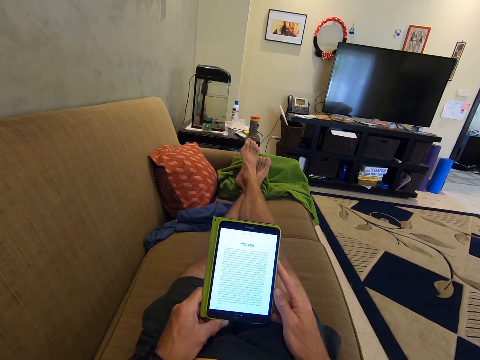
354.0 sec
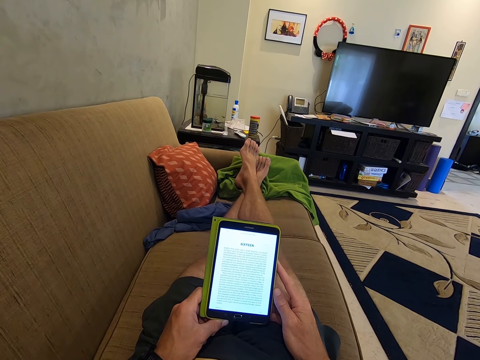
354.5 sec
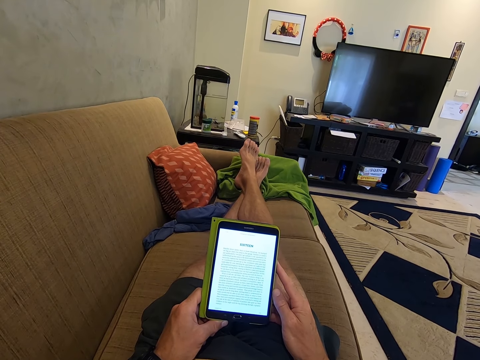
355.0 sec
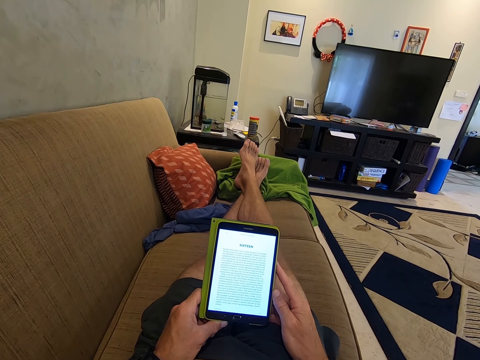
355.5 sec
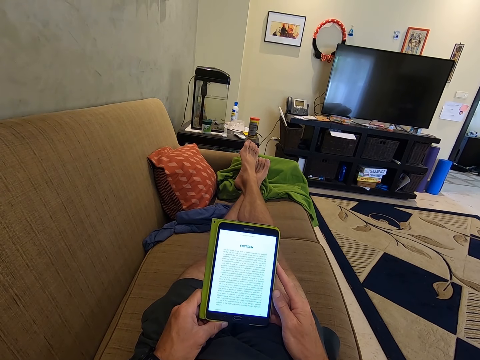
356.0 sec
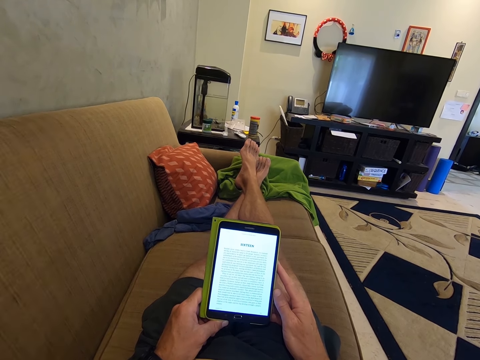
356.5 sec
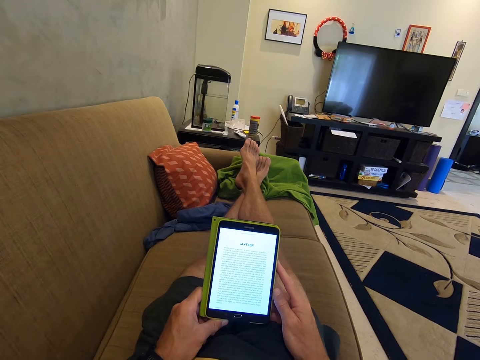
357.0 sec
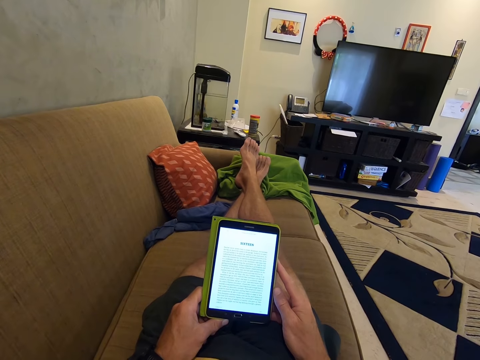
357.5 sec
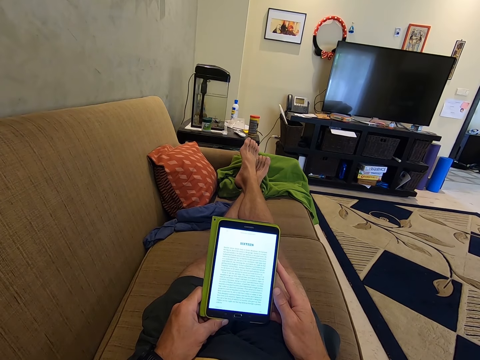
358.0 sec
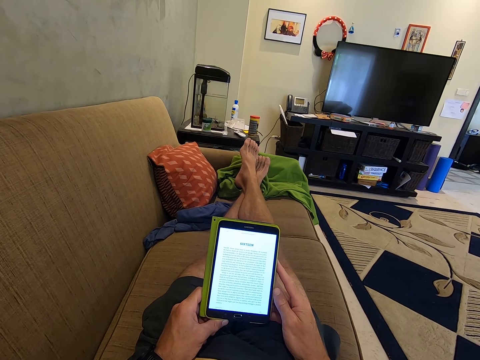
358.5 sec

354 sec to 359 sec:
The camera wearer looks at the phone.

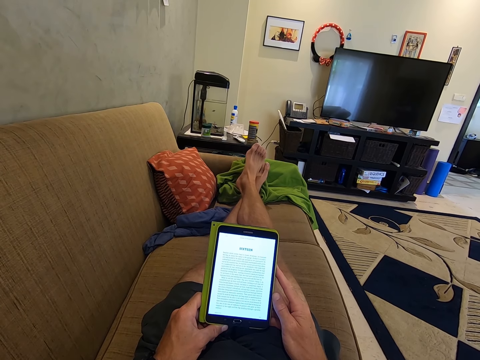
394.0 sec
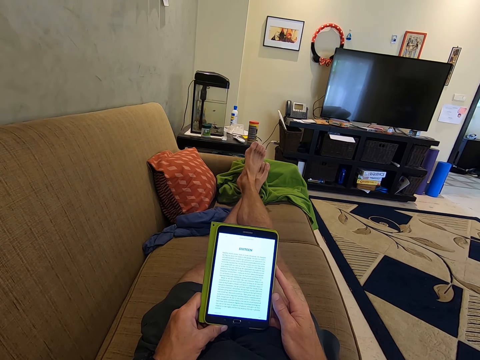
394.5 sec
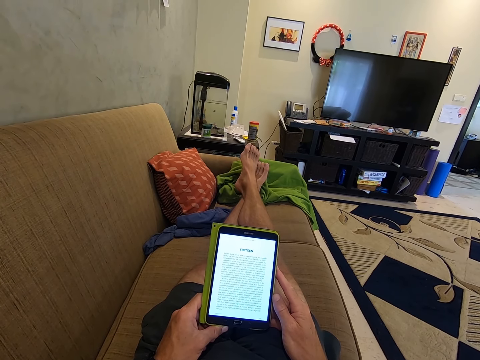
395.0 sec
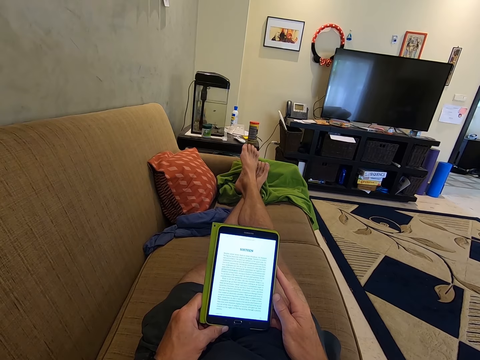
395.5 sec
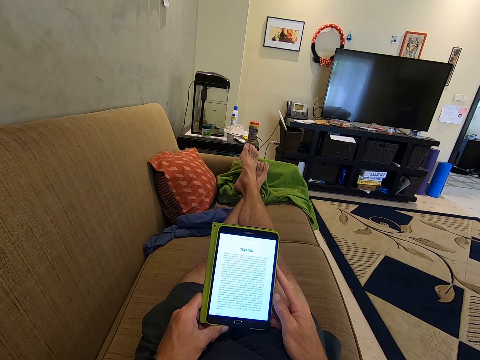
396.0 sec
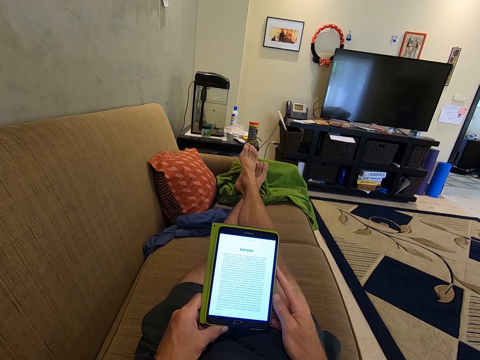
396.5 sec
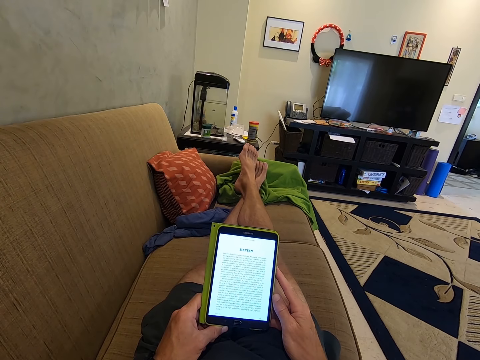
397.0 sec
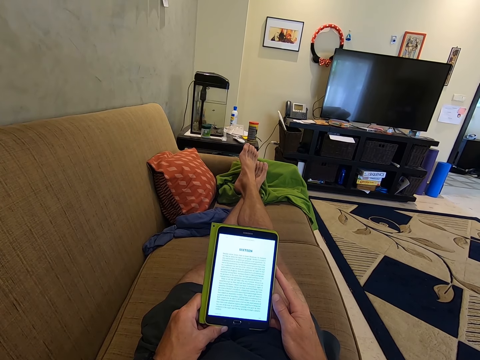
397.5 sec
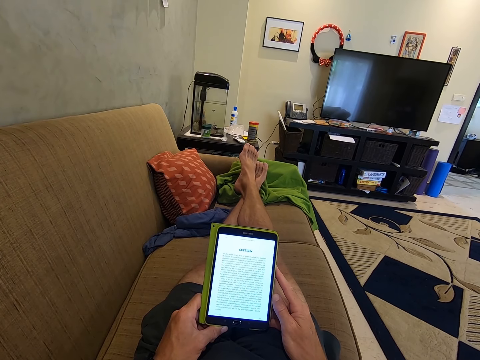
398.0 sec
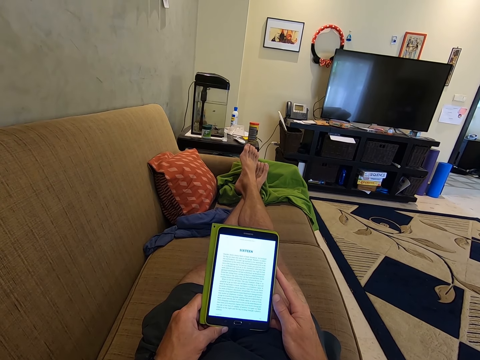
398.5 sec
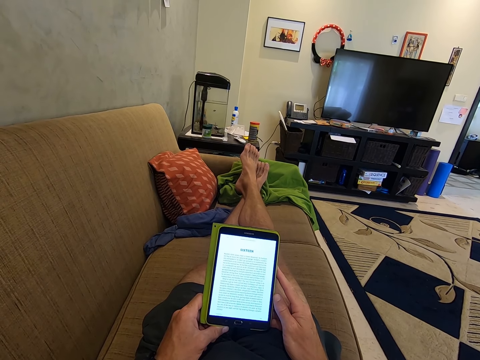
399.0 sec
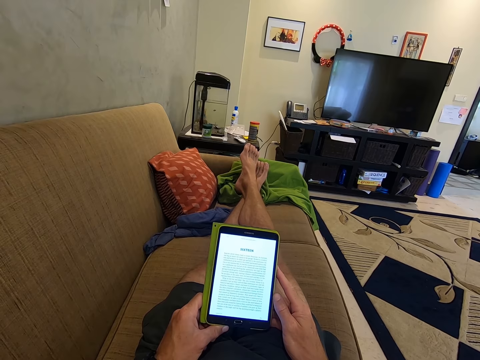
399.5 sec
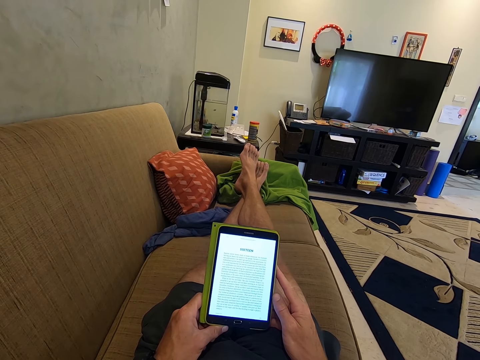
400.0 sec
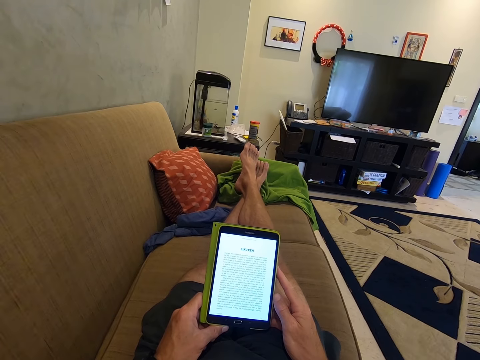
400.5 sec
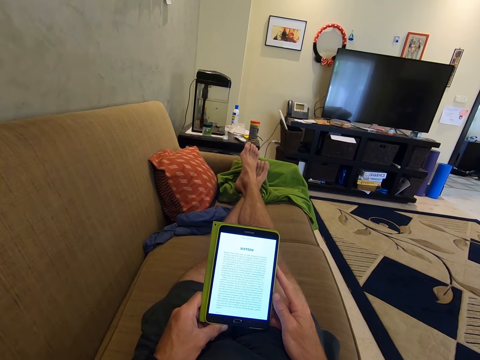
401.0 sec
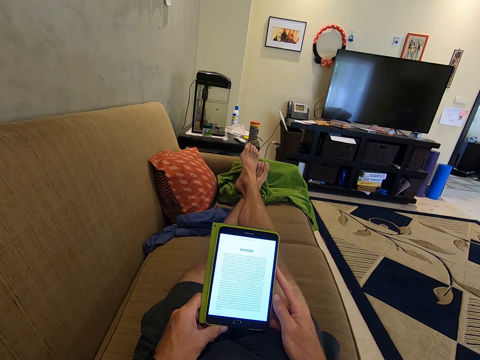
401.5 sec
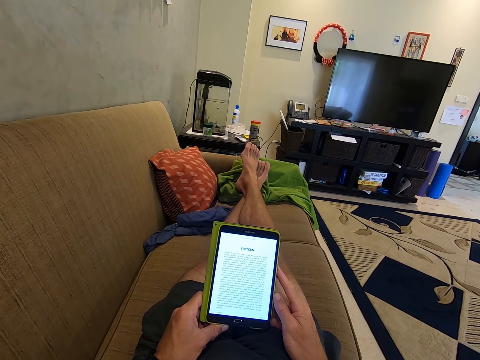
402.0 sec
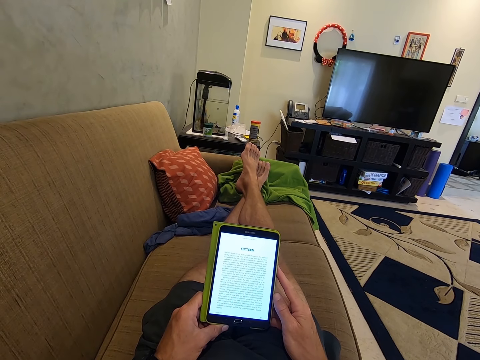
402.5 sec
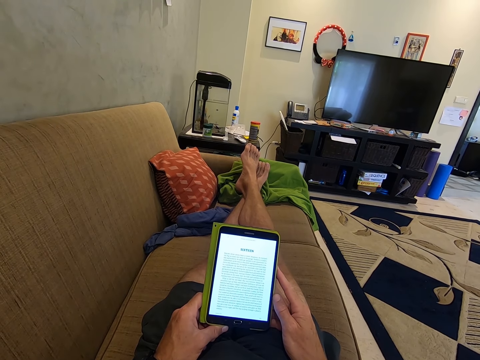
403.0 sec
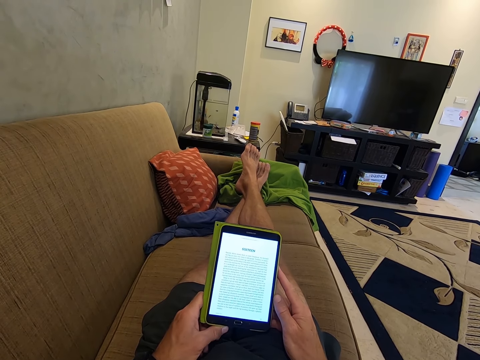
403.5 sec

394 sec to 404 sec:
The camera wearer moves the feet. They look at the phone.

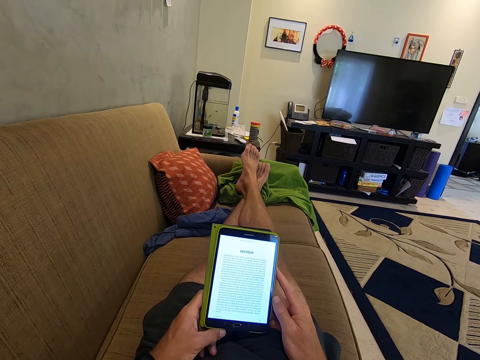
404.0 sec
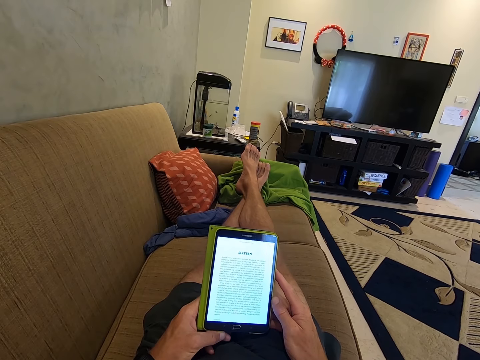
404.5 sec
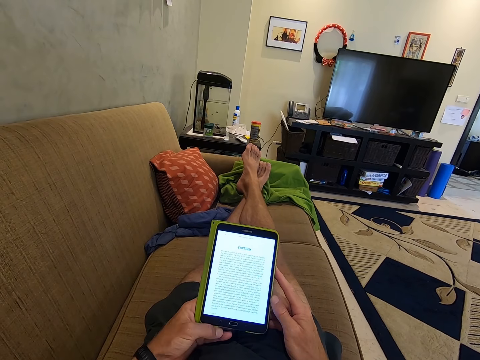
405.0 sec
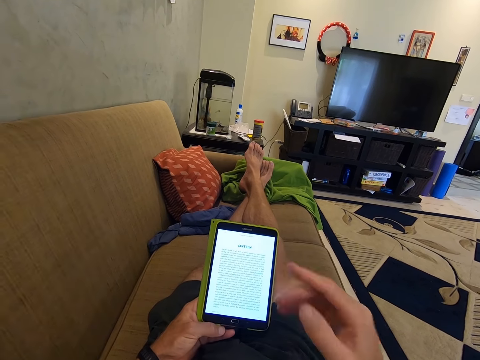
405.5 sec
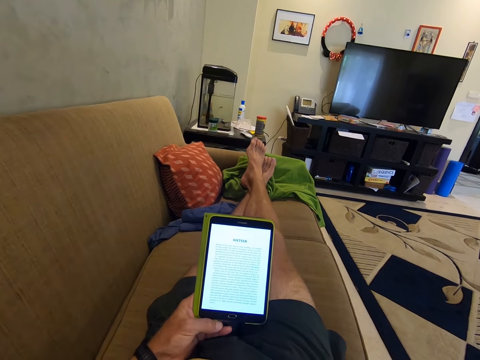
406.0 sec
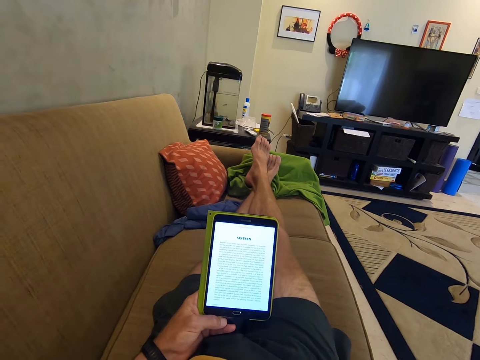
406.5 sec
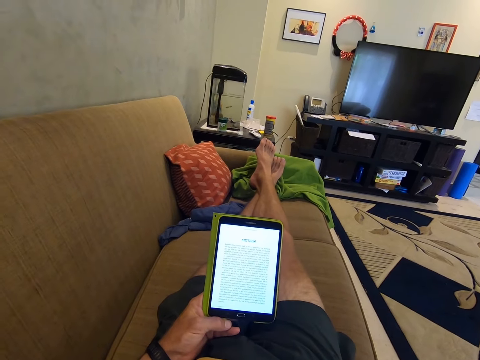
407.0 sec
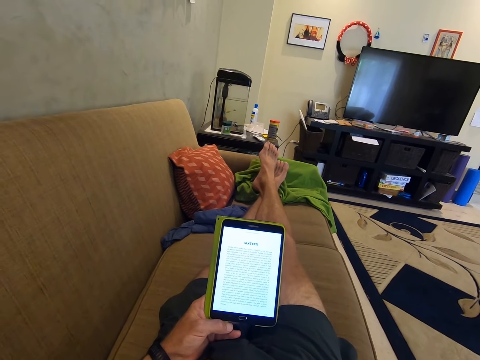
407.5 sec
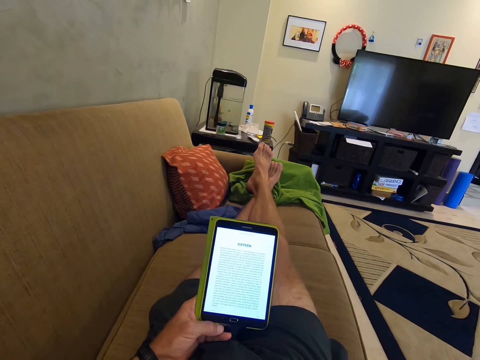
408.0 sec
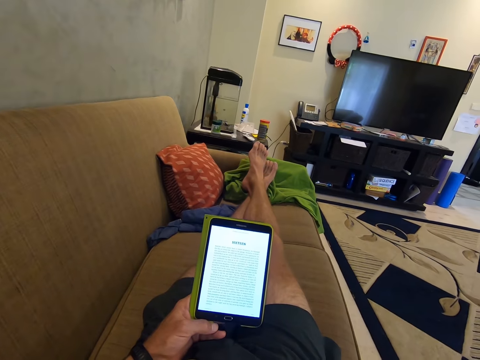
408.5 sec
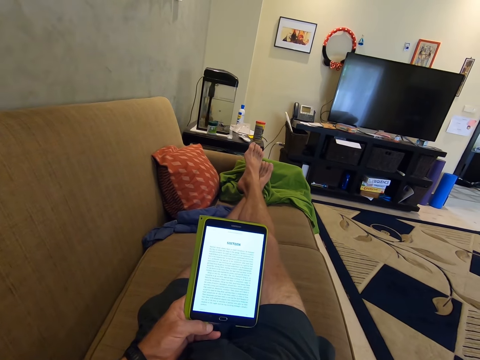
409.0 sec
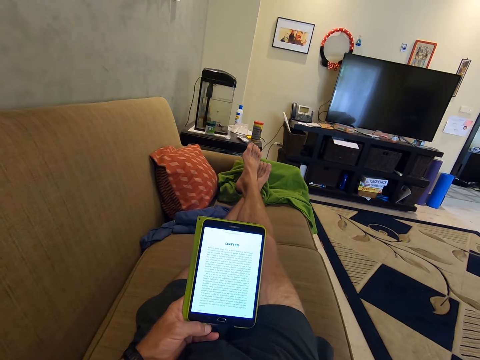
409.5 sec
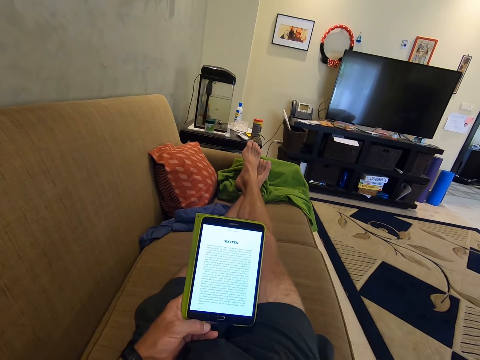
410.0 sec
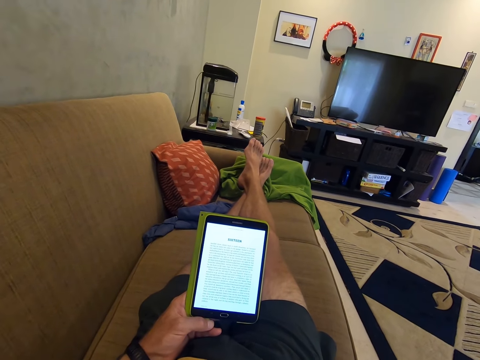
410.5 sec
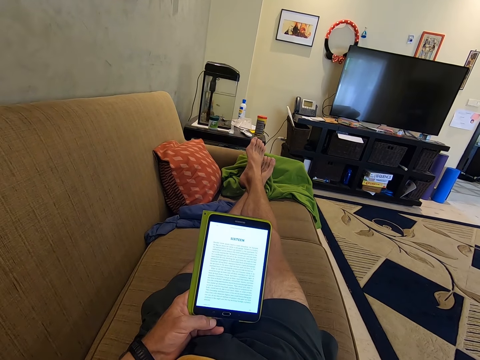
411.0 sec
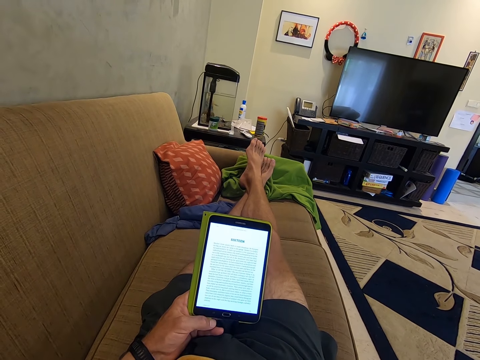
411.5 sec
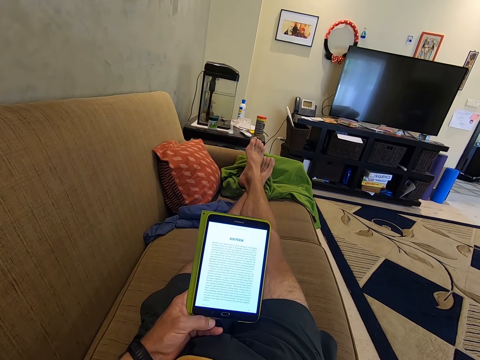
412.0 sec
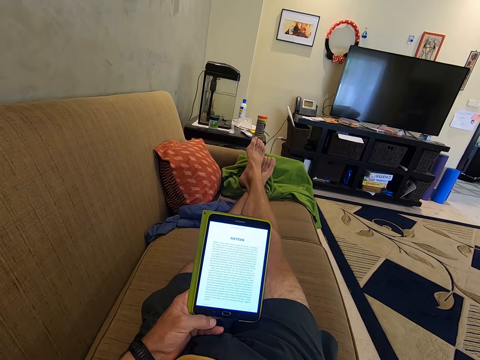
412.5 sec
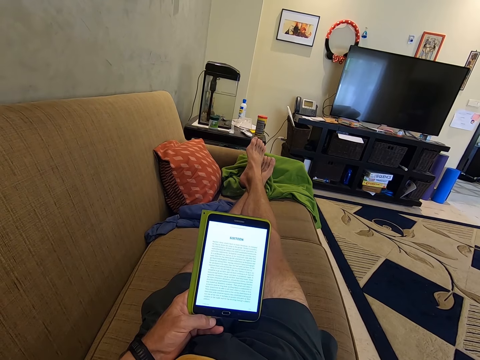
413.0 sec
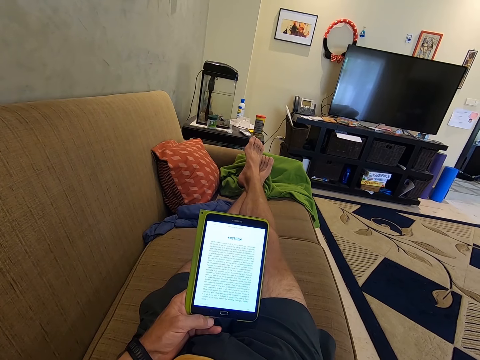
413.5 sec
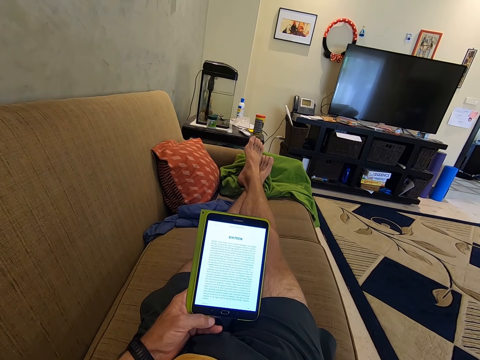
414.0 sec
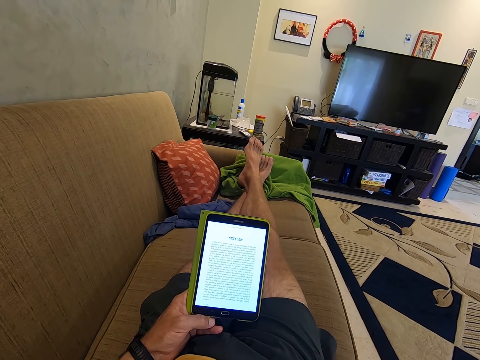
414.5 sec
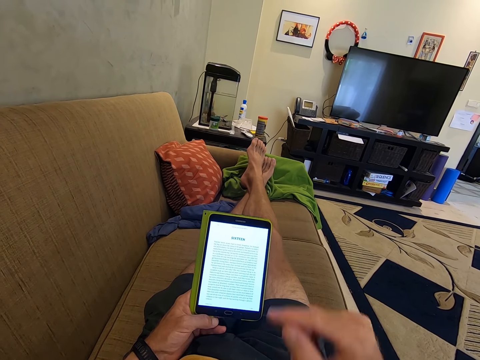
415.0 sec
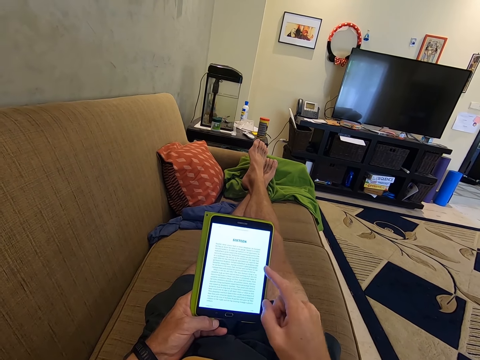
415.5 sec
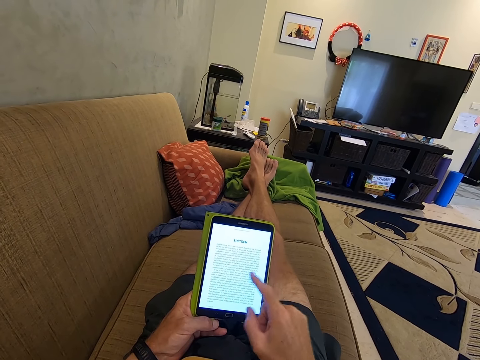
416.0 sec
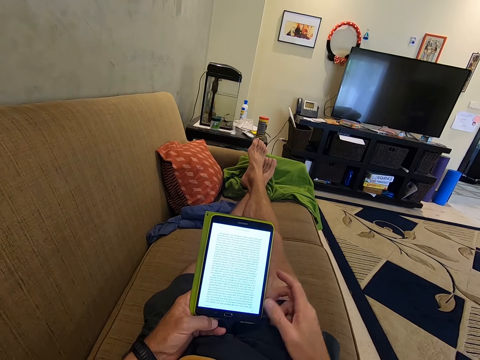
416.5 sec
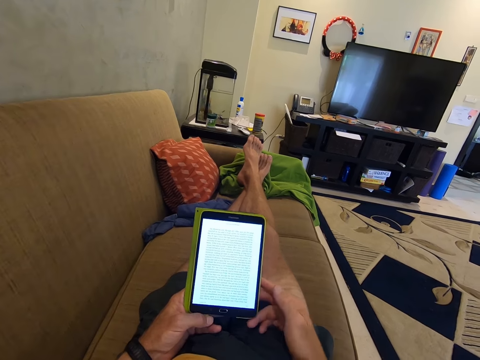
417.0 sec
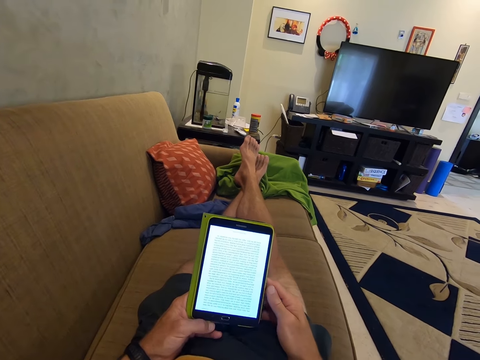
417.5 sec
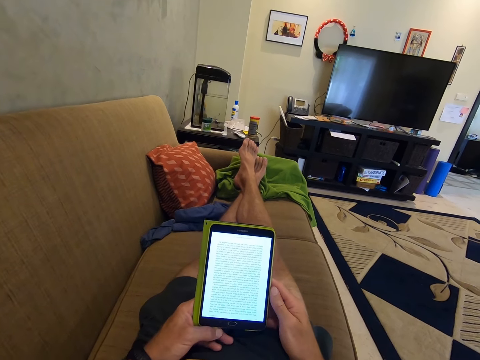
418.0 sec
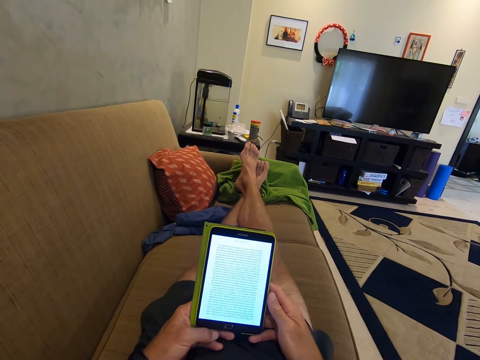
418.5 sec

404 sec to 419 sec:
The camera wearer adjusts the phone. They move the right hand. They look at the phone. They operate the phone. They hold the phone.
